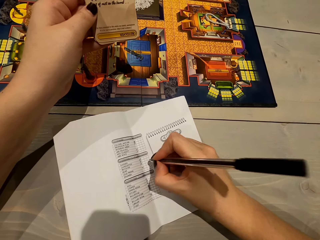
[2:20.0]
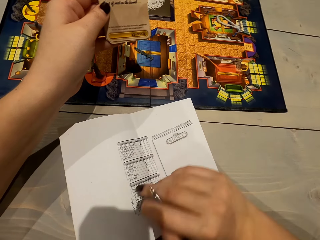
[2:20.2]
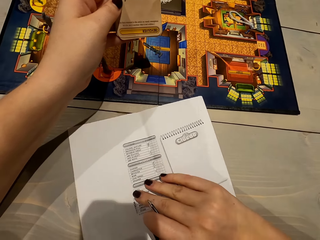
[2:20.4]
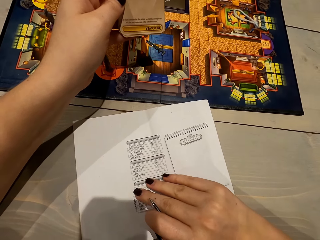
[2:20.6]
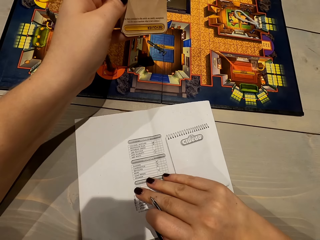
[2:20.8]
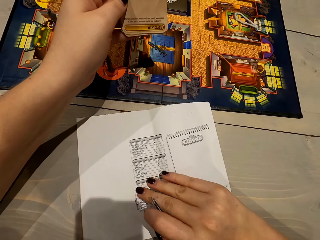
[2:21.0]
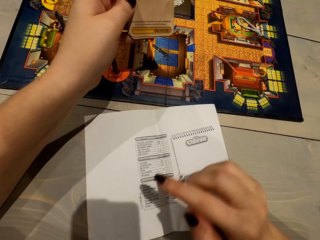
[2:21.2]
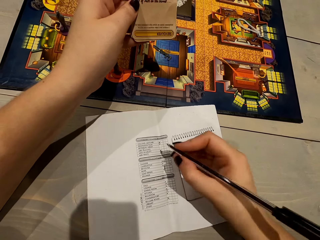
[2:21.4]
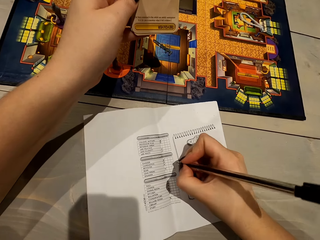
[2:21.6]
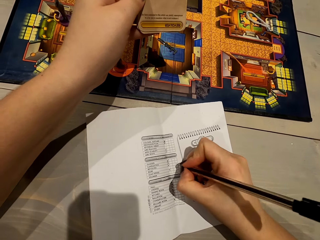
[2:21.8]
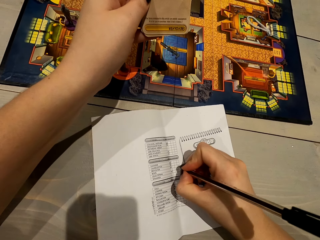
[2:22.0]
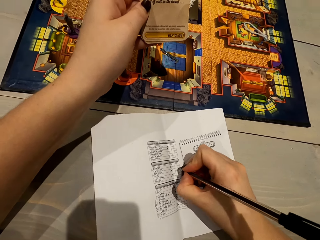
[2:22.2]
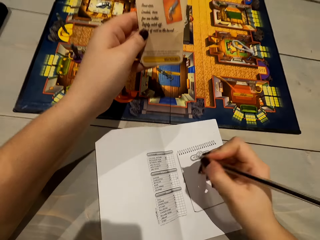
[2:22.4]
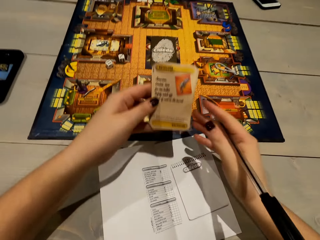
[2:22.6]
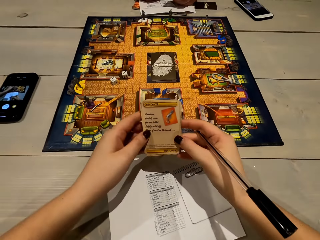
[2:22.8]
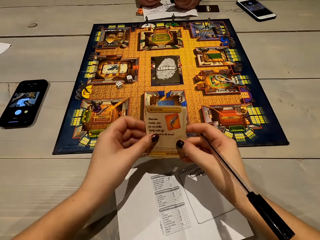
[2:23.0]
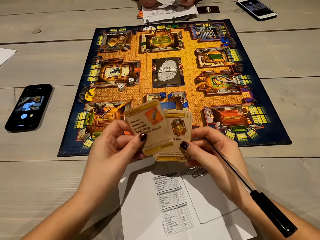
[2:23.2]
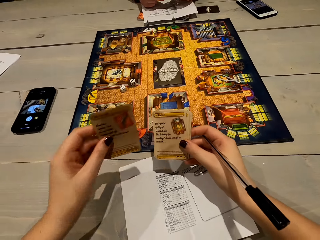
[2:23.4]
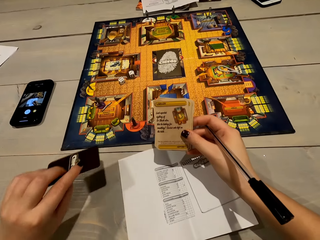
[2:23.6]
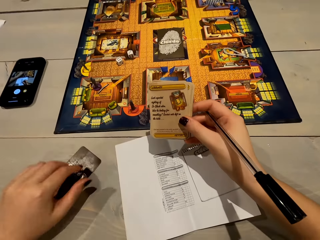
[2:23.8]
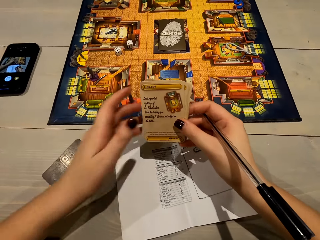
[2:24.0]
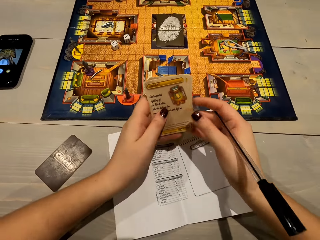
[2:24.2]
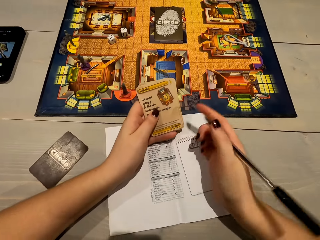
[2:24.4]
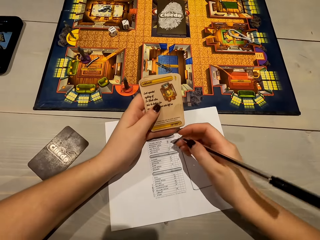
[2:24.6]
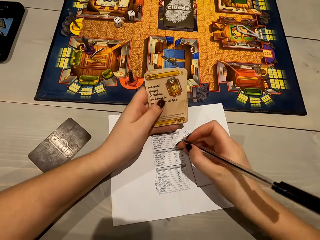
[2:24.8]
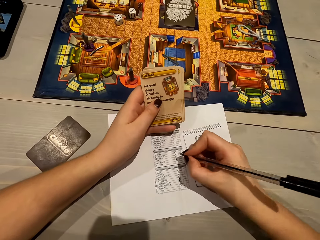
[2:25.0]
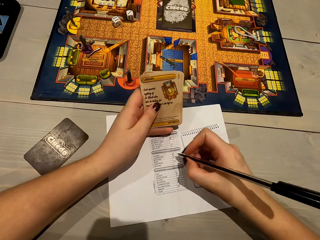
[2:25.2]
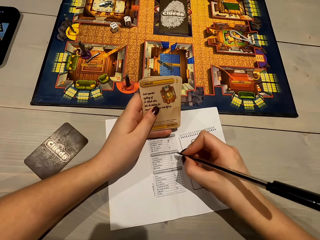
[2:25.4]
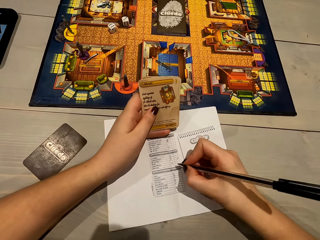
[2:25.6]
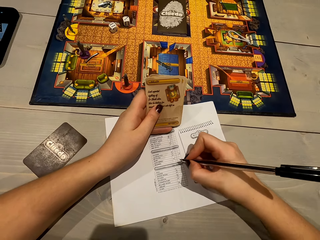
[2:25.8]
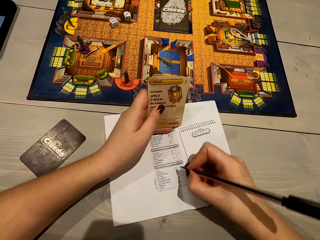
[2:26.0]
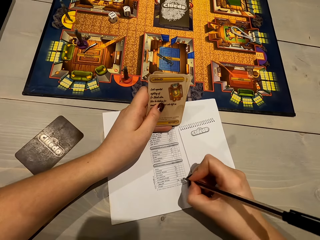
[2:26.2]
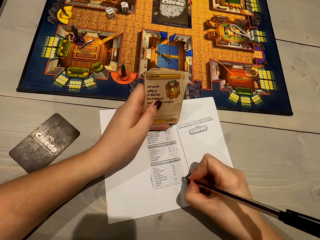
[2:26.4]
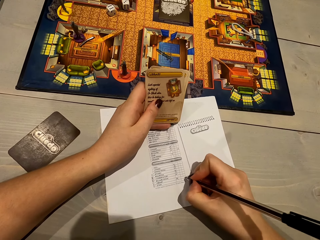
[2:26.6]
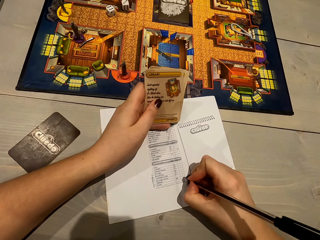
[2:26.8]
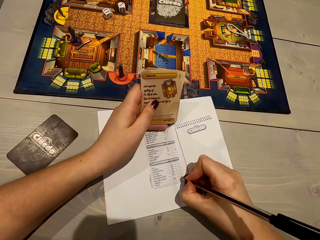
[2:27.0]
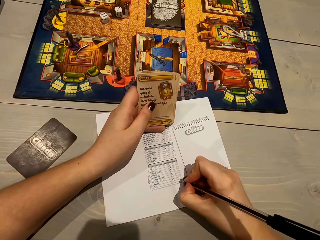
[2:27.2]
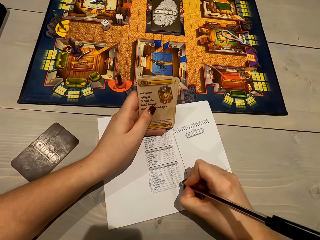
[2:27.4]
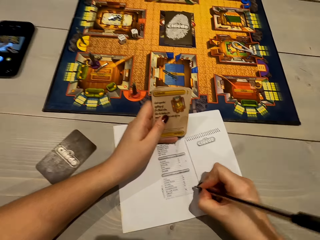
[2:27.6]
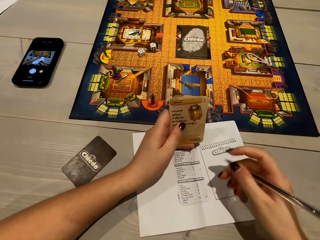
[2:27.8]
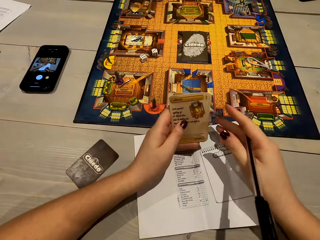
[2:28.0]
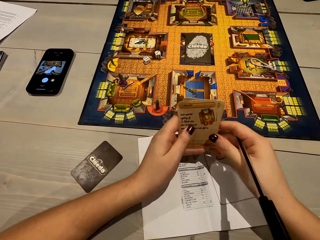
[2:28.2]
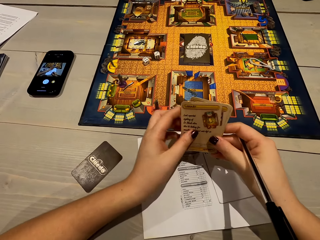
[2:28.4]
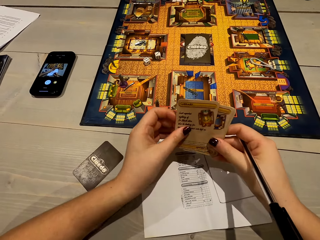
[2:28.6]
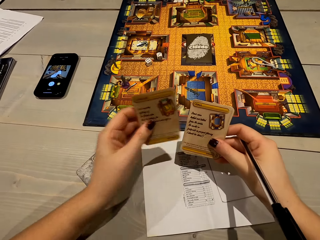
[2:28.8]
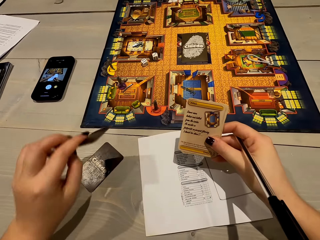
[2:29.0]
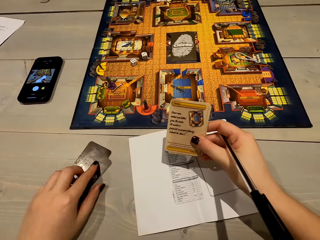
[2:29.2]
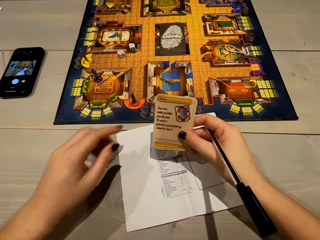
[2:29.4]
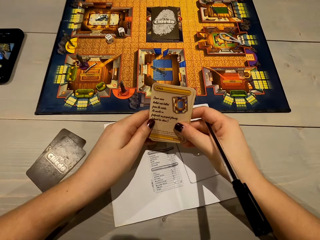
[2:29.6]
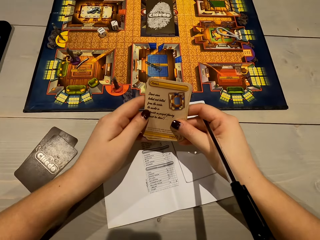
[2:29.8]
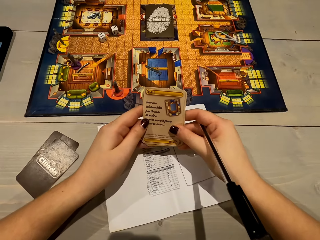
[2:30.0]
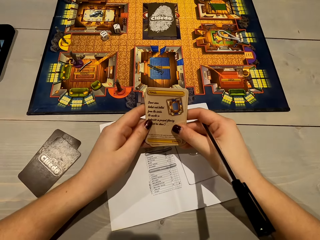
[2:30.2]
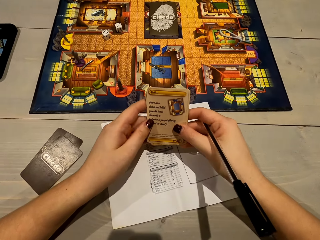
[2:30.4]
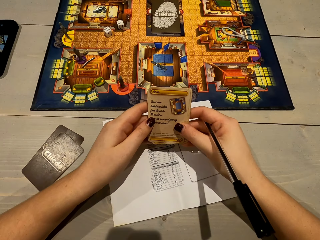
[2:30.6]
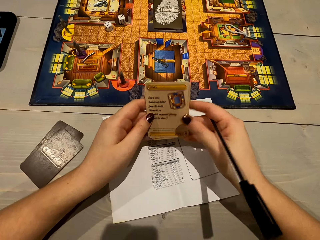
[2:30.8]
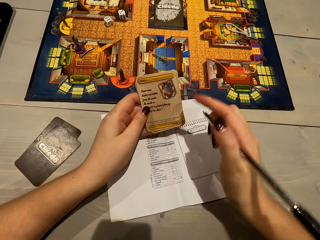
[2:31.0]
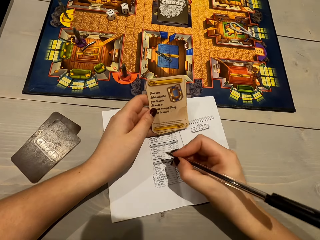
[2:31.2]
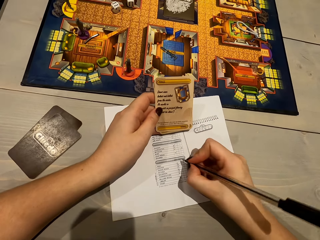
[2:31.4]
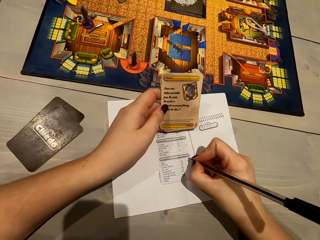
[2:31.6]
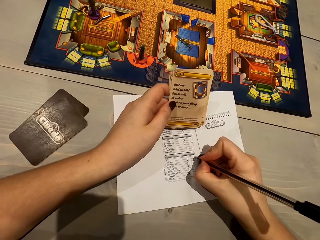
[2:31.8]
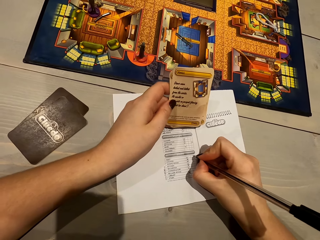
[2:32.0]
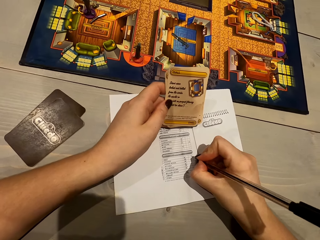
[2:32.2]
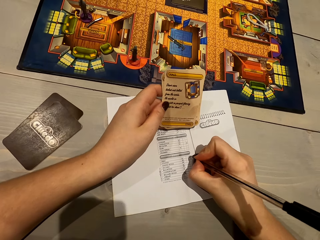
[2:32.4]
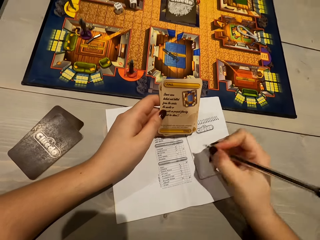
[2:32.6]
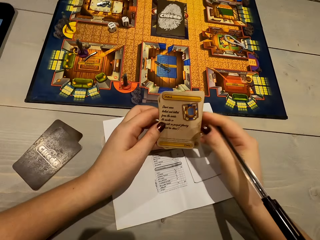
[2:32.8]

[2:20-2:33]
The camera wearer lifts the pen. They look at the paper. They lift the pen. They write on the paper. They hold the playing card, pull the playing card and place the playing card on the table. They look at the playing card. They write on the paper. They move the right hand. They hold the playing card, pull a playing card and place the playing card on the table. They look at the playing card. They move the right hand. They write on the paper.

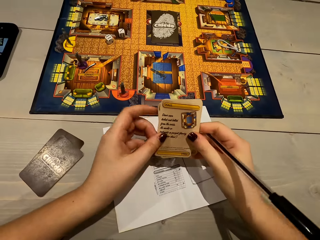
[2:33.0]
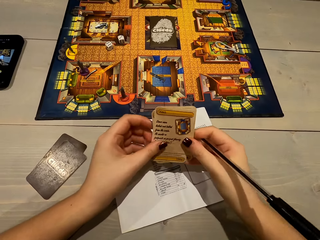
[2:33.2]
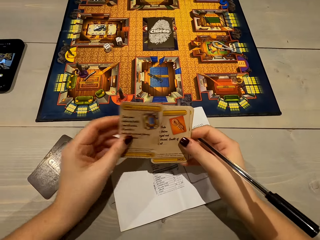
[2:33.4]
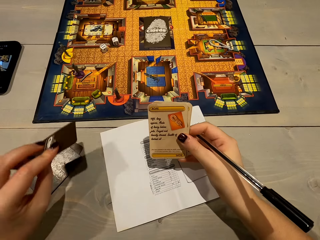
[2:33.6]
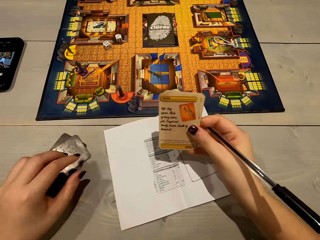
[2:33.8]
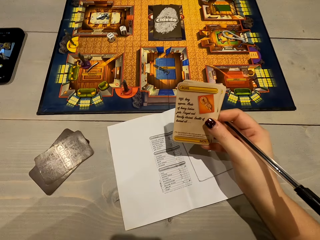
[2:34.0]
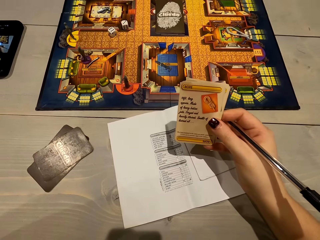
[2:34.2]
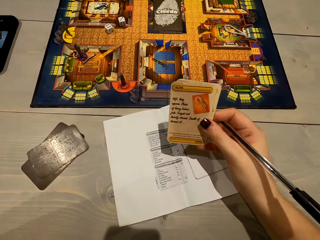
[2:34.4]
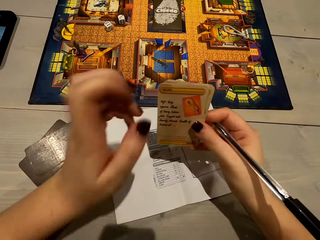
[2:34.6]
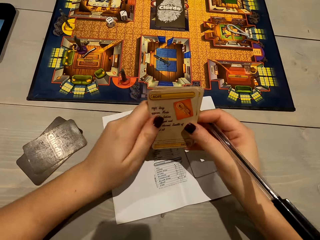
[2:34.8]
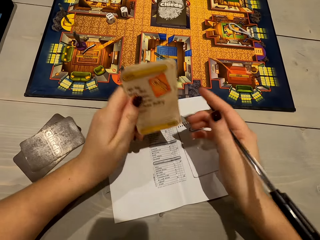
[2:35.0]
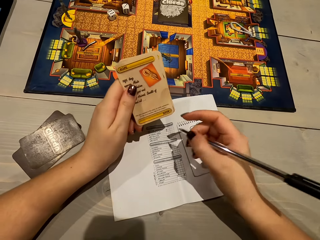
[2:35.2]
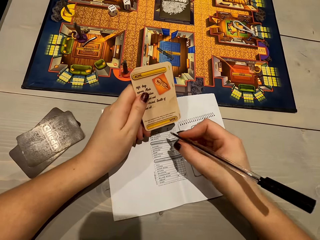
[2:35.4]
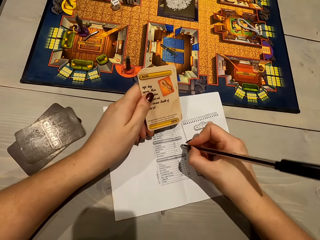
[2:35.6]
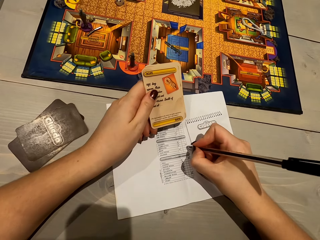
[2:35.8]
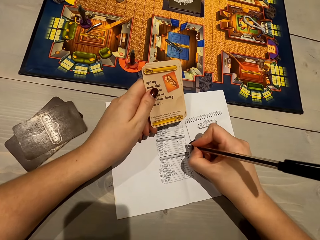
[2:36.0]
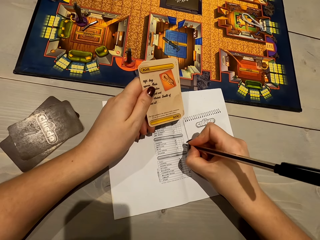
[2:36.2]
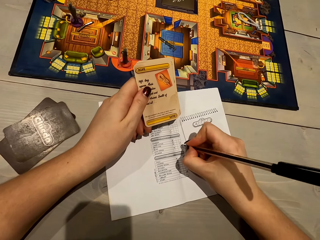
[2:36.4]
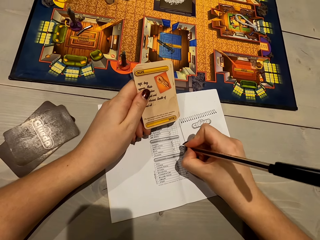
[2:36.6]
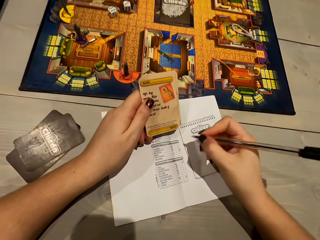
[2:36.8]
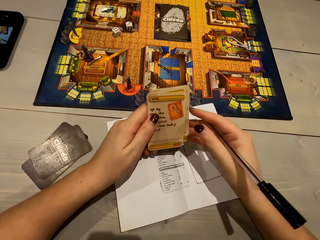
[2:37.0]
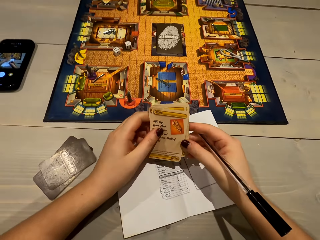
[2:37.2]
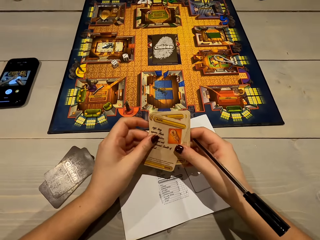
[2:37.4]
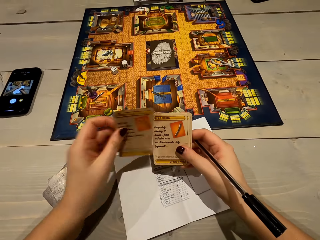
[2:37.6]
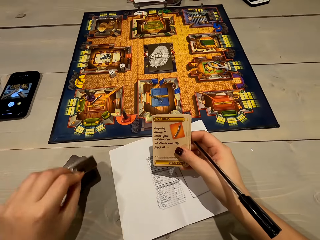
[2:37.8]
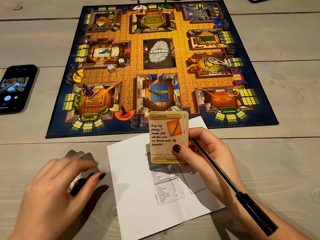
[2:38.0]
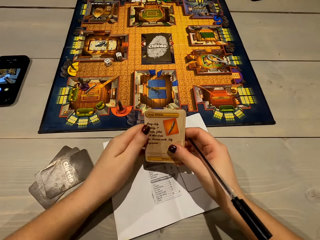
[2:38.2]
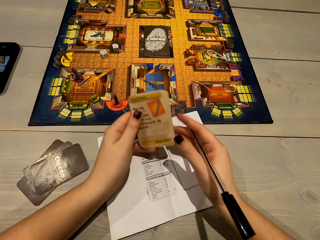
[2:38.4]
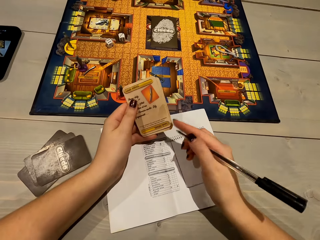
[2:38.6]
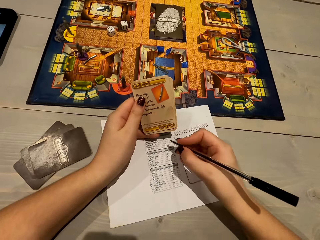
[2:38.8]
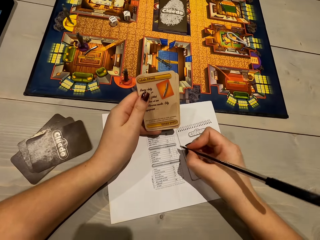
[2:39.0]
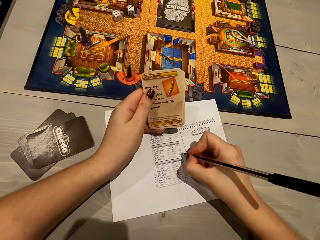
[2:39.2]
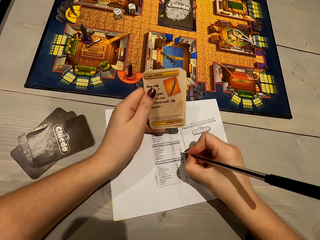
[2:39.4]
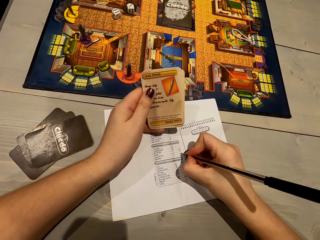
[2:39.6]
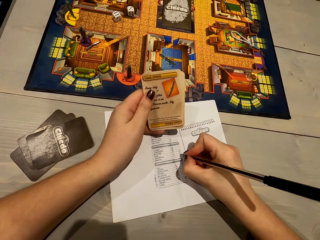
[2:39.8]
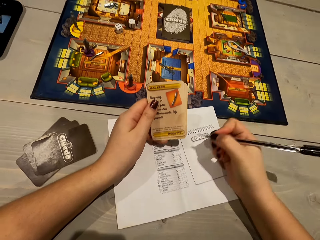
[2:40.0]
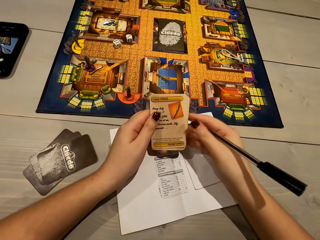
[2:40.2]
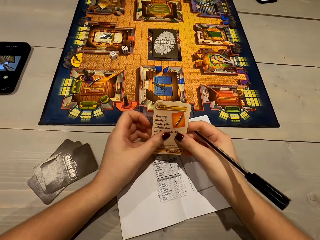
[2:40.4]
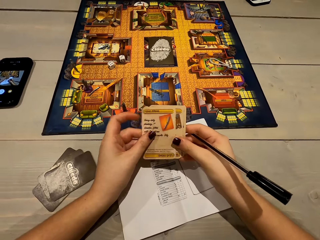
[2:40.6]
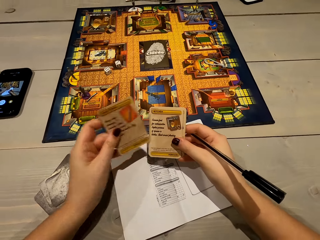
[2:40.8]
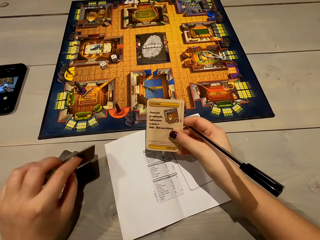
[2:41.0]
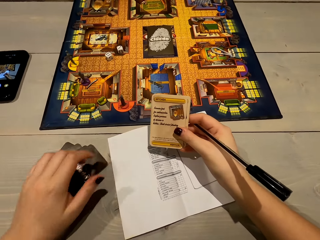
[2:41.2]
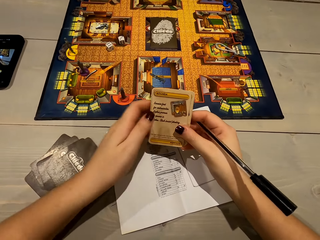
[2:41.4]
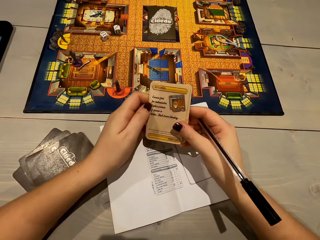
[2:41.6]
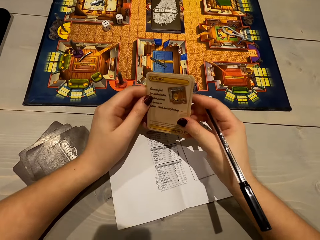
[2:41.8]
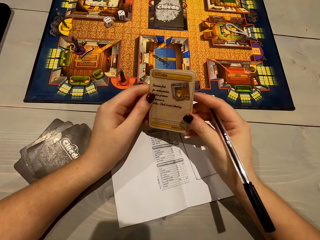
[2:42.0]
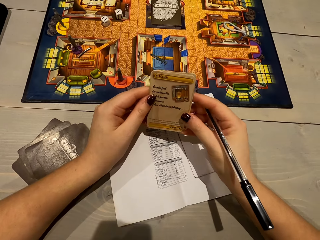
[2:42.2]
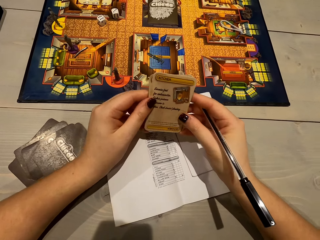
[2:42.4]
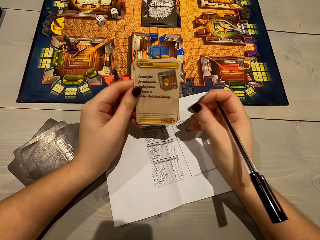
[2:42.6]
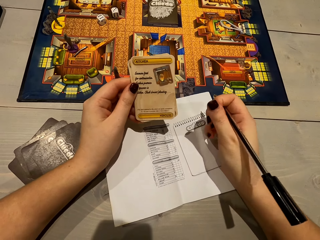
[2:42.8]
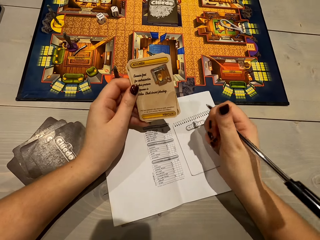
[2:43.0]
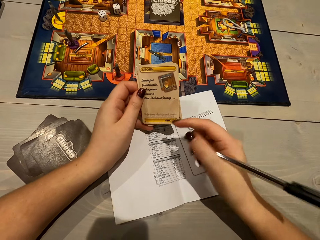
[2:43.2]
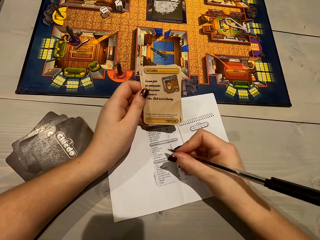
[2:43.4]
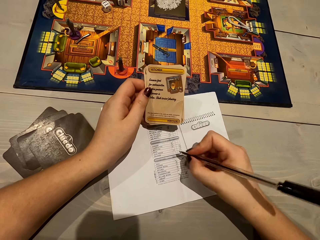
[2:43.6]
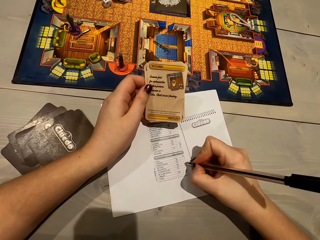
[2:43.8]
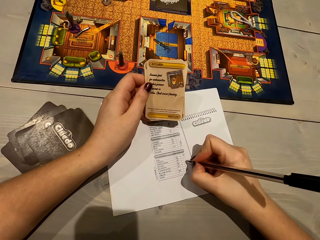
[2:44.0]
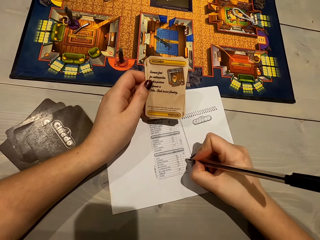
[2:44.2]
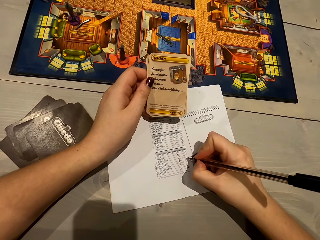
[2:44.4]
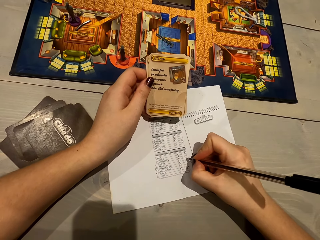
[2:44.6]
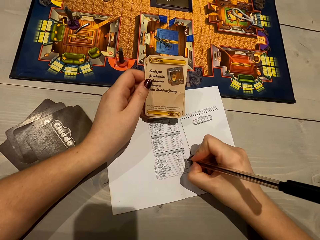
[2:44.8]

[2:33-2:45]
The camera wearer holds the playing card, pulls a playing card and places the playing card on the table. They lift the left hand. They hold the playing card. They move the right hand. They write on the paper. They hold the playing card, pull the playing card and drop the playing card on the table. They move the right hand. They write on the paper. They hold the playing card, pull the playing card and drop the playing card on the table. They look at the playing card. They move the right hand. They write on the paper.
